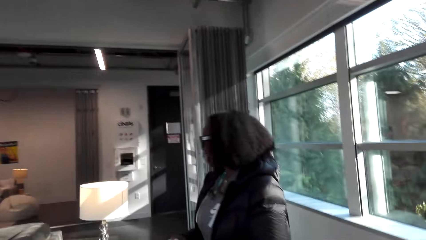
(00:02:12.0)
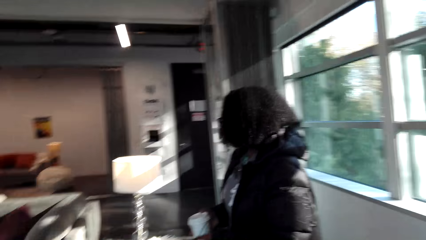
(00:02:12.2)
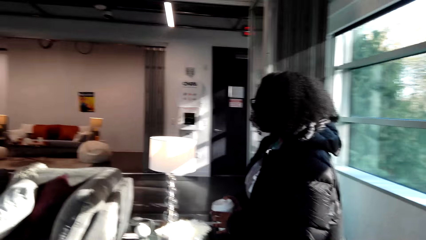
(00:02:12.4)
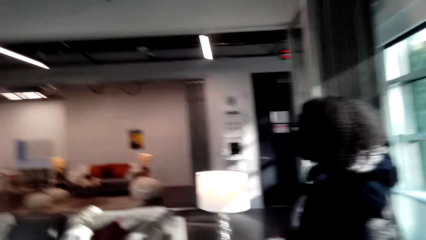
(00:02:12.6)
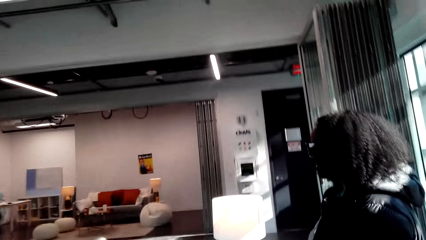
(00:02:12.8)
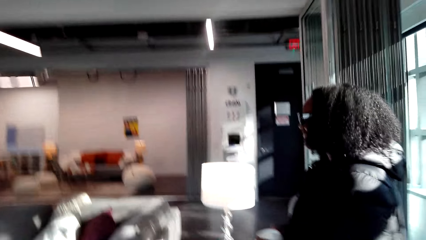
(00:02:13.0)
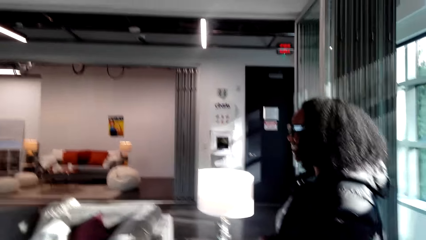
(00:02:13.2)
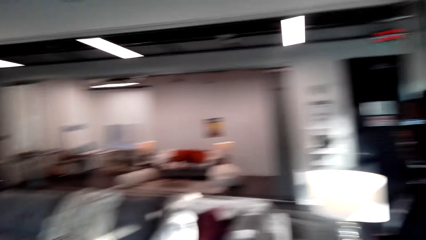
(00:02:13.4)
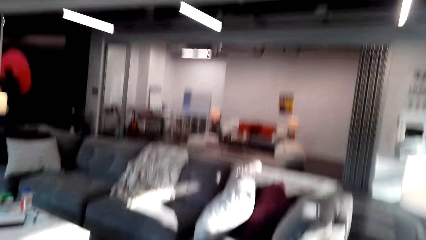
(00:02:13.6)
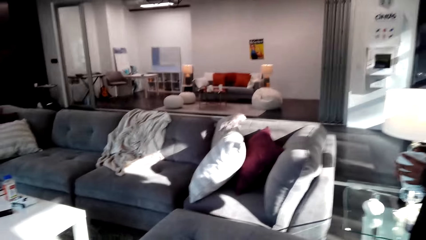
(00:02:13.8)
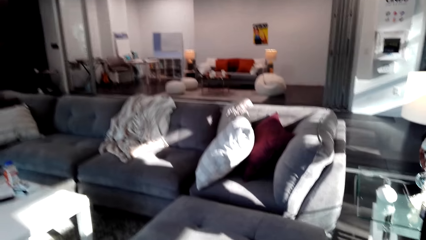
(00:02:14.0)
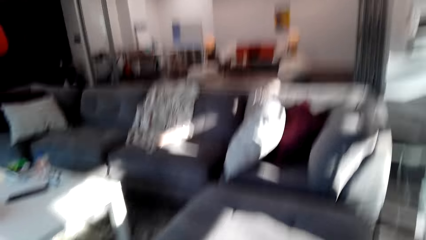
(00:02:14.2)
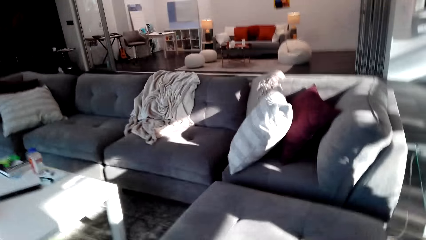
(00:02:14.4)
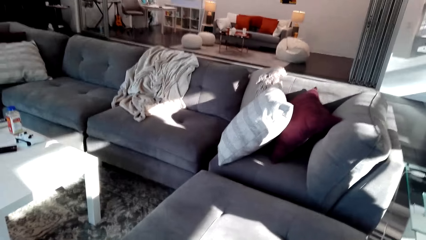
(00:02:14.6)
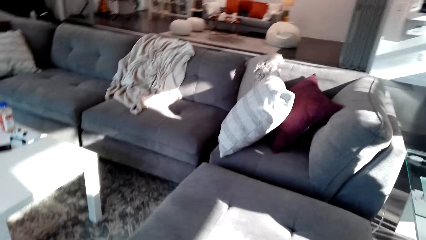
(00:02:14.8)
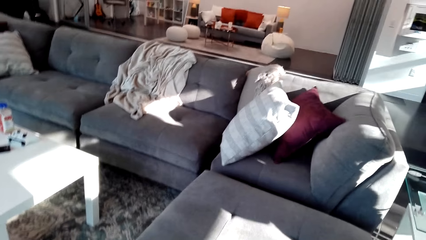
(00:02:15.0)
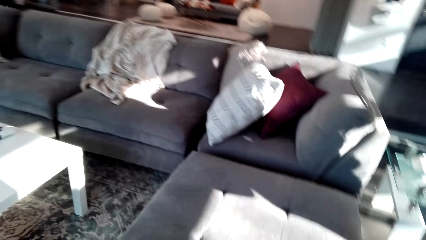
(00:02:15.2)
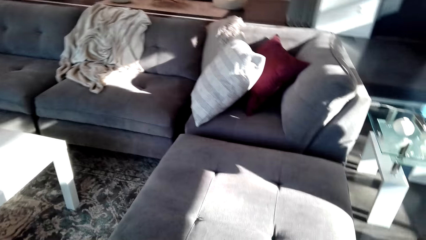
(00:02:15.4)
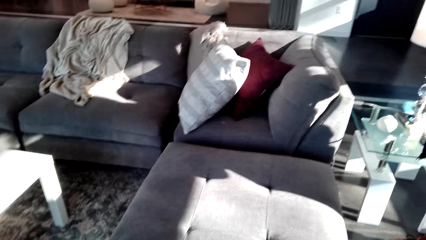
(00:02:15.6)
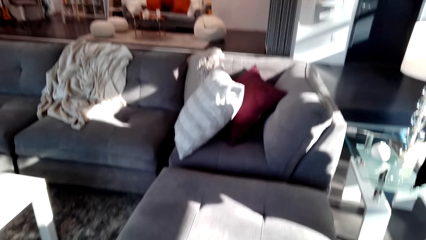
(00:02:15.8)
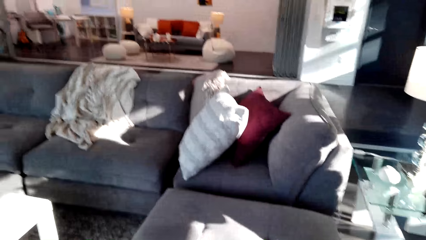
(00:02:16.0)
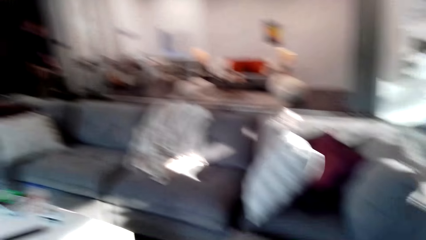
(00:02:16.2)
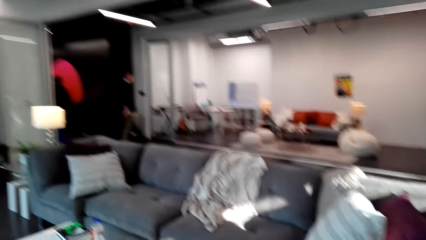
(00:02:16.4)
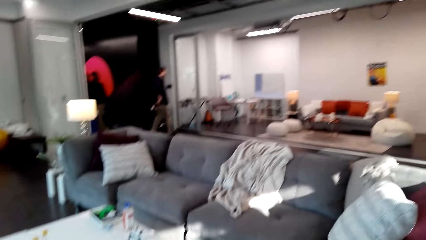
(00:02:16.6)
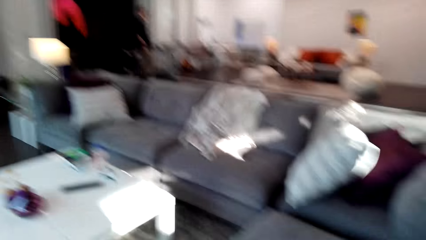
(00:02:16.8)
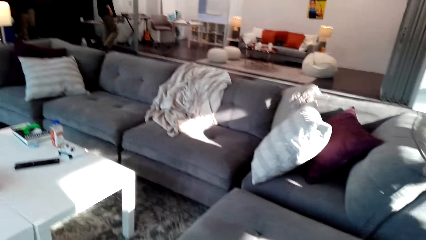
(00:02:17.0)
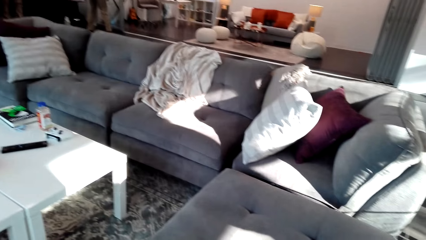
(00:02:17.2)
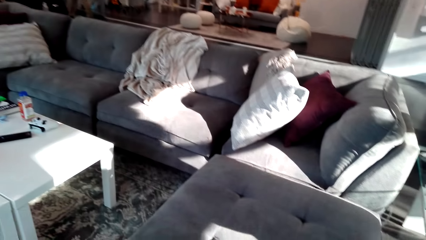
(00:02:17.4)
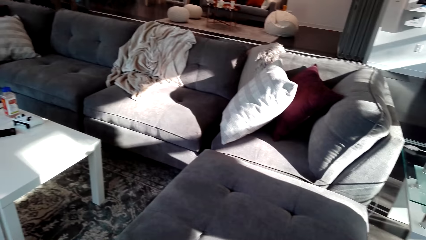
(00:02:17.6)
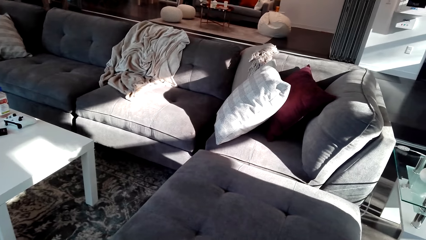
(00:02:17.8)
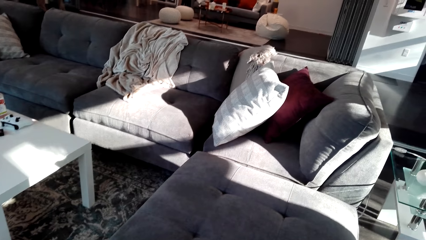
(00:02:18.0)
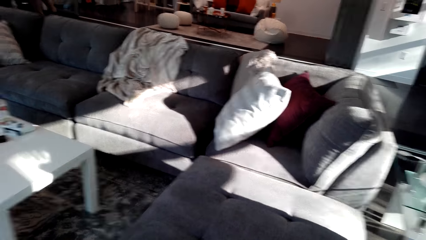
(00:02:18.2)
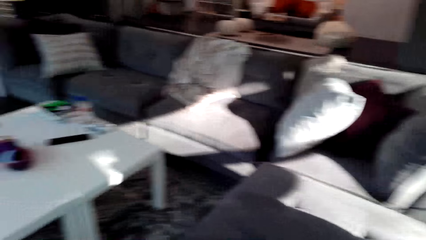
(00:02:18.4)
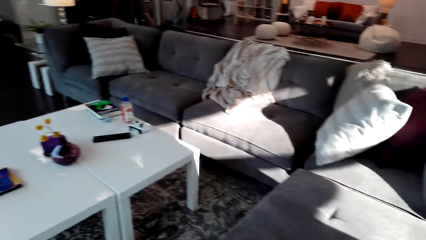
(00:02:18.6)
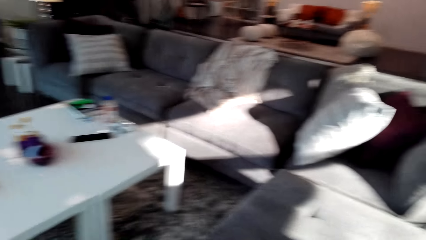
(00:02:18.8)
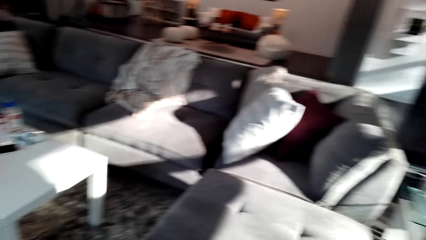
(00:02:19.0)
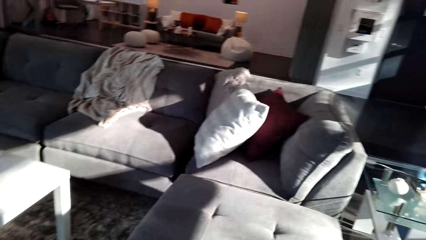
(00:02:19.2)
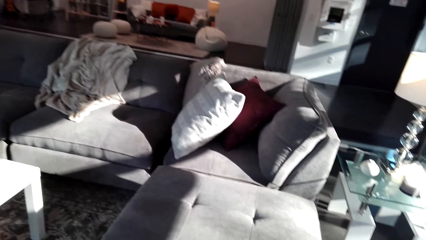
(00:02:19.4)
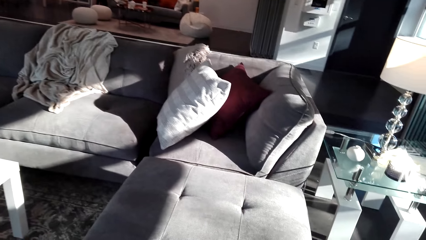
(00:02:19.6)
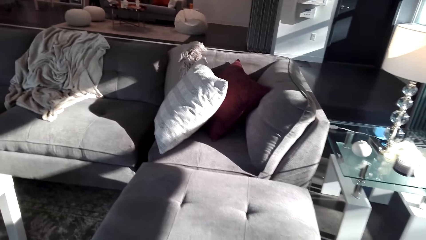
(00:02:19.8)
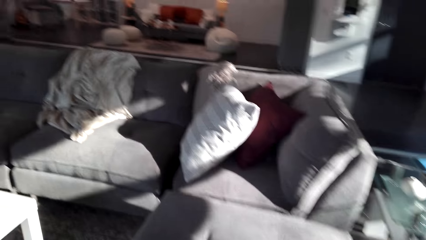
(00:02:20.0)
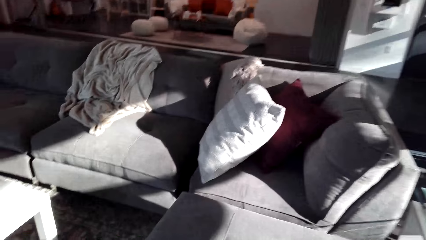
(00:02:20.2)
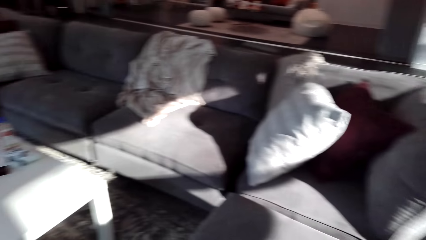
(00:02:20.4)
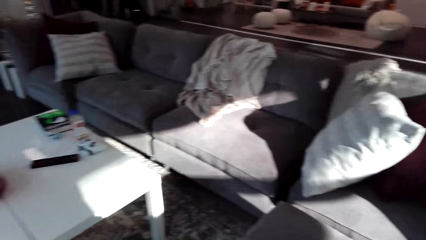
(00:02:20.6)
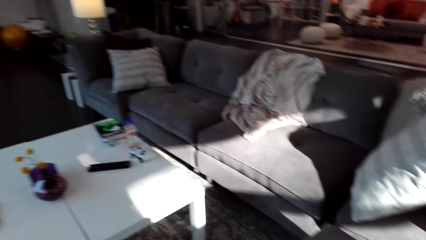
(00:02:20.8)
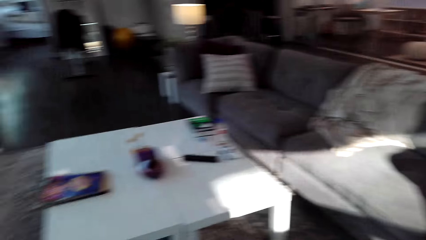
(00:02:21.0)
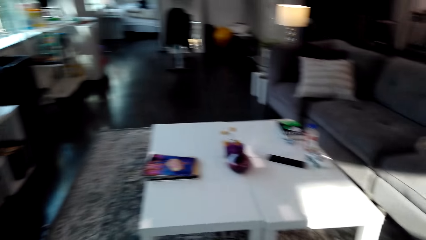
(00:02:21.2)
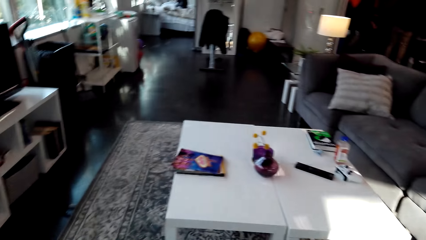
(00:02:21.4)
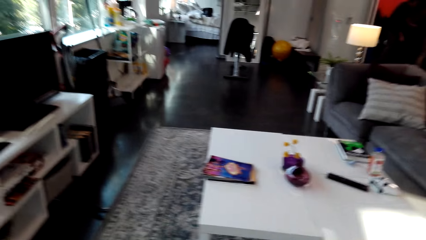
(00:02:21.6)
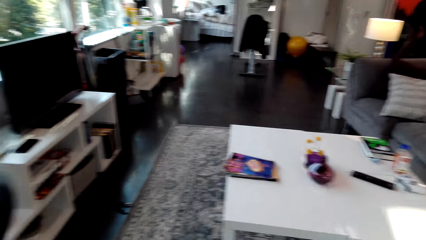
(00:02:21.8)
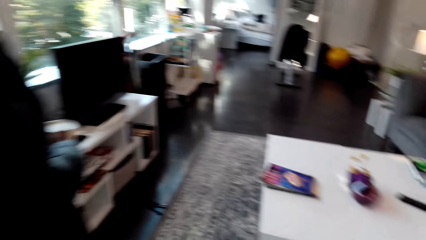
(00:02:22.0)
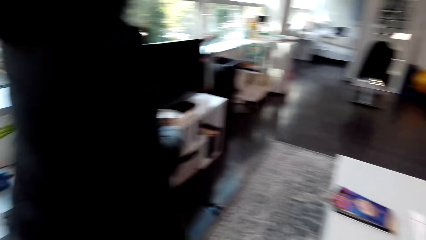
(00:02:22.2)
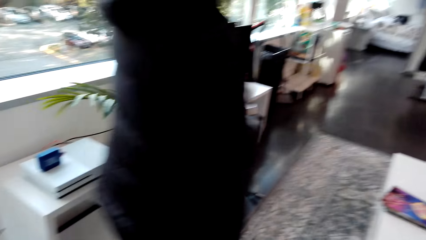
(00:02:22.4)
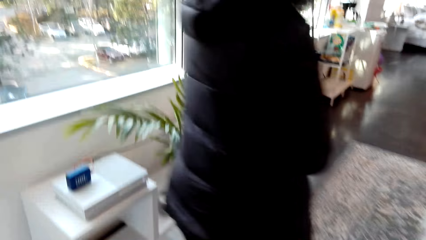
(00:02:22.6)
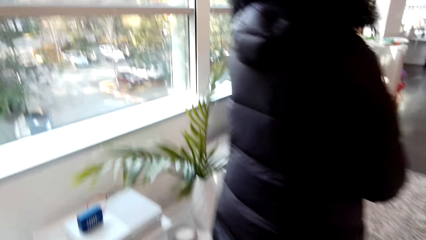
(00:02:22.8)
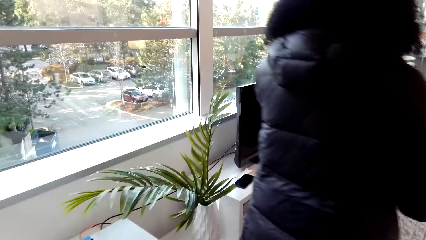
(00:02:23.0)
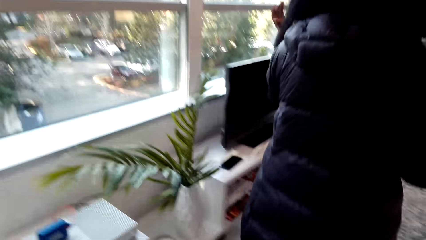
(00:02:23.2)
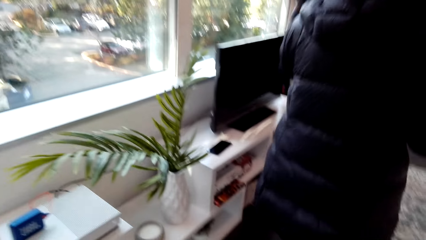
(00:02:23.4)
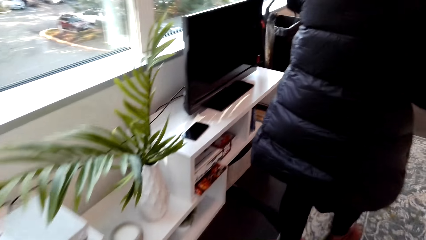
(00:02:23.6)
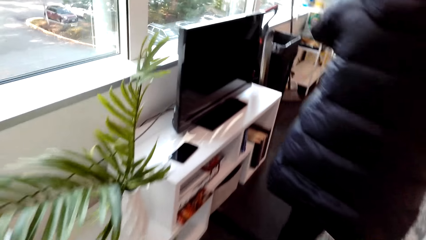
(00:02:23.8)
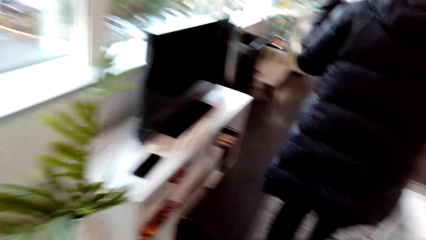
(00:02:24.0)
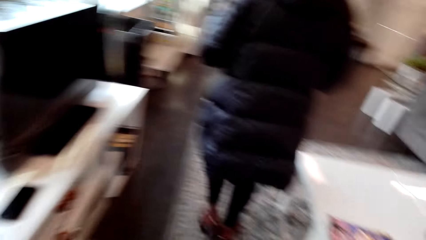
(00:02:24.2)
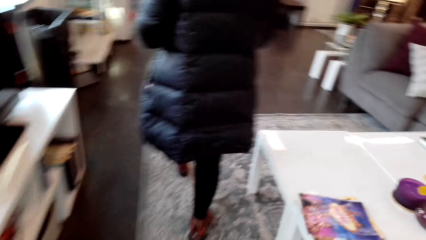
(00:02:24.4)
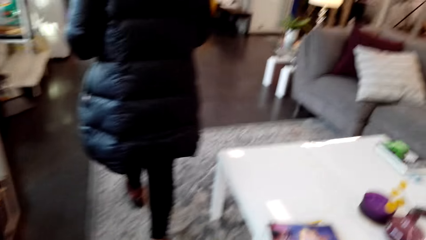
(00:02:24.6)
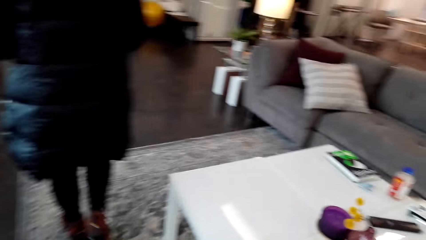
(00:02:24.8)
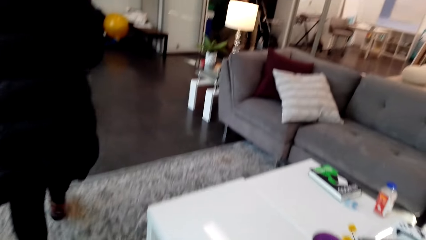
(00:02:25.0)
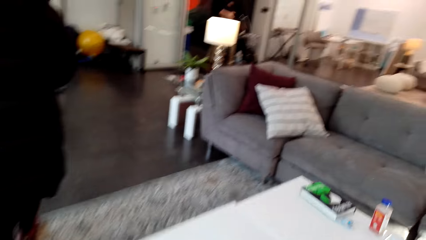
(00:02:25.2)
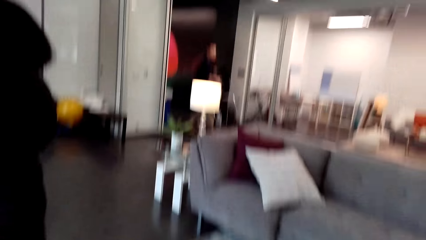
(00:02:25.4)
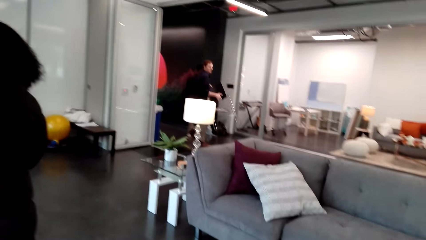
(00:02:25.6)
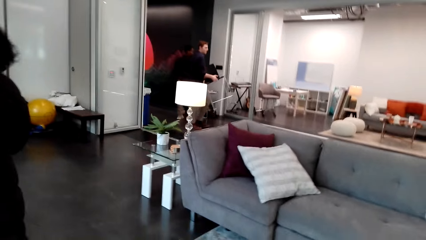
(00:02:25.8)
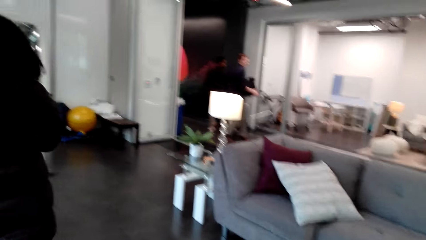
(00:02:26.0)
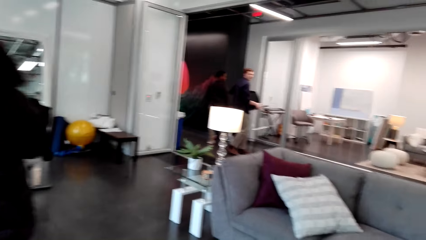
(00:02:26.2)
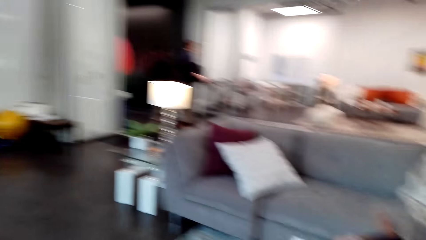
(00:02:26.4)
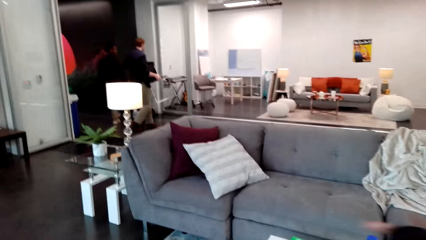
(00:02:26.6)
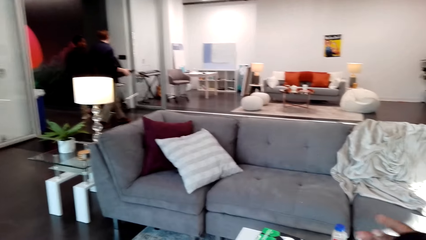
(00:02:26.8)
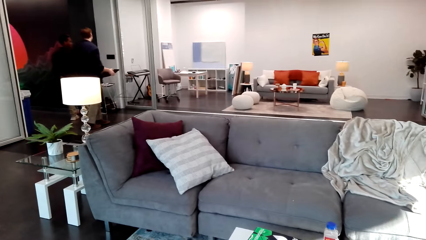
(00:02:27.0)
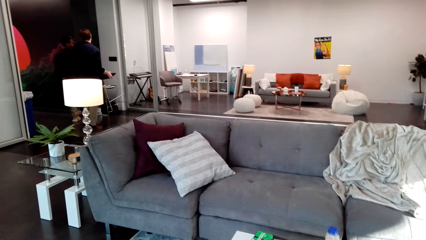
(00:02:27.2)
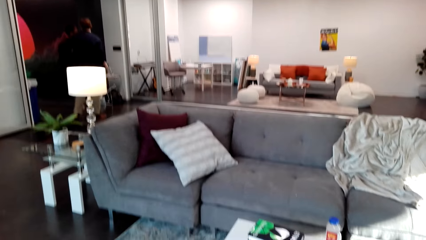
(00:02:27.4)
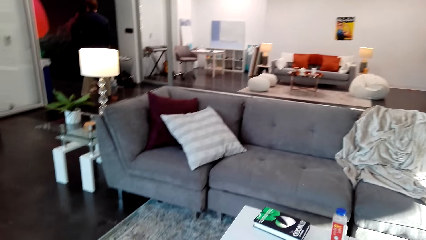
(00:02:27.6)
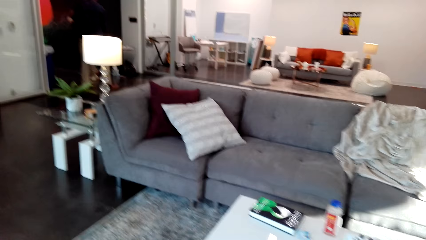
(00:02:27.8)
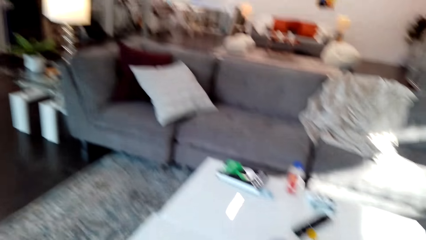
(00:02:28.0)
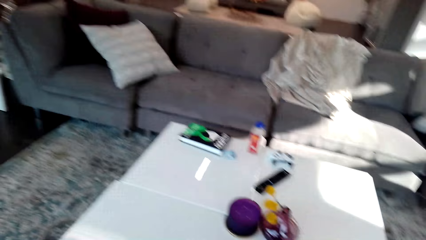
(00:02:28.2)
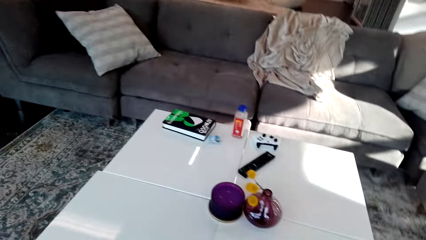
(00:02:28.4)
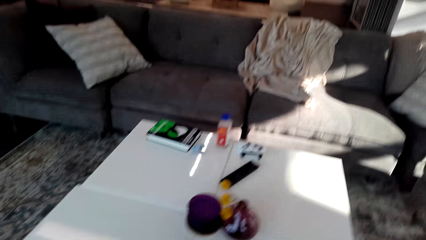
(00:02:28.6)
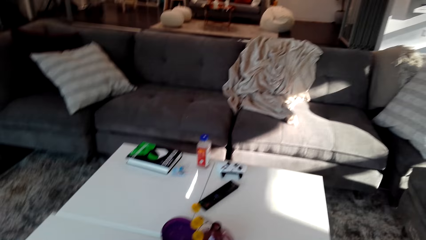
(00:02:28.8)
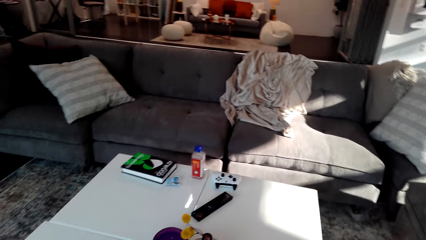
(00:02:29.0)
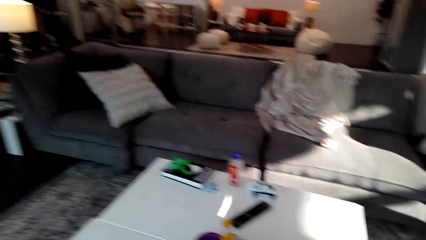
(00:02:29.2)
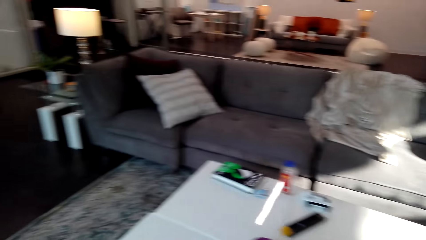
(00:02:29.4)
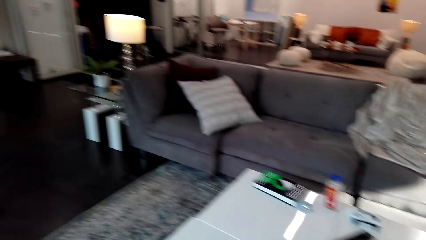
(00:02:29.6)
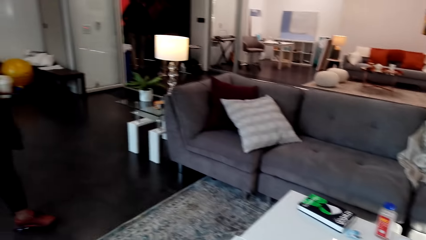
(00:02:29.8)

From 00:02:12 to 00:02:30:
The camera wearer looks around and talks to the woman. The woman talks to the camera wearer. The camera wearer talks to the woman. The woman talks to the camera wearer. The camera wearer looks around, talks to the woman, and looks around. The woman talks to the camera wearer and walks around. The camera wearer talks to the woman. The woman talks to the camera wearer. The camera wearer talks to the woman and follows the woman. The woman talks to the camera wearer.
